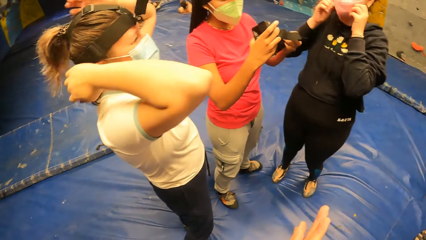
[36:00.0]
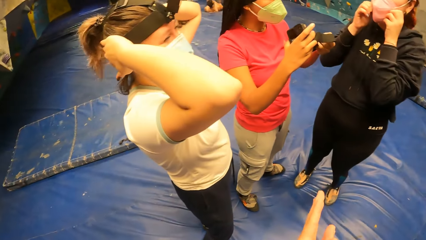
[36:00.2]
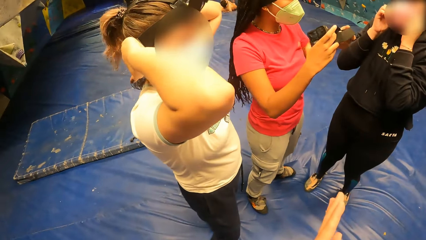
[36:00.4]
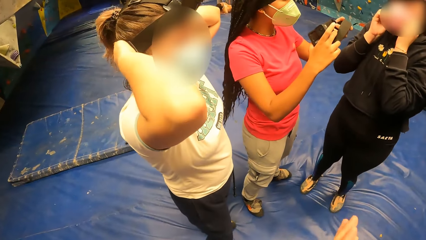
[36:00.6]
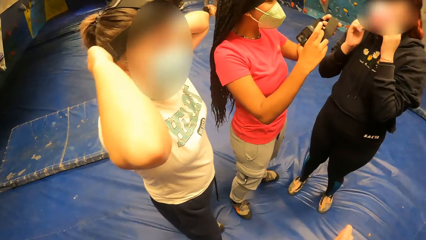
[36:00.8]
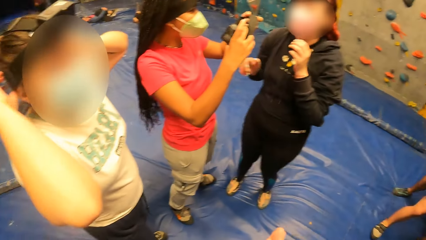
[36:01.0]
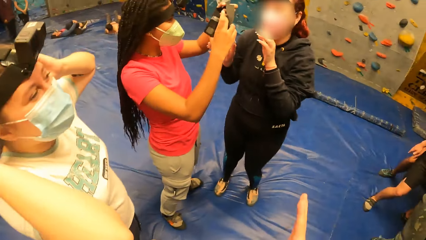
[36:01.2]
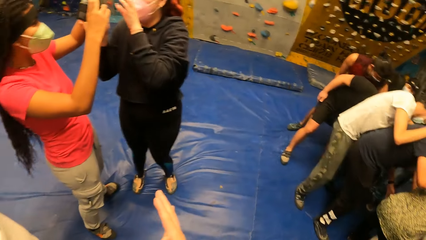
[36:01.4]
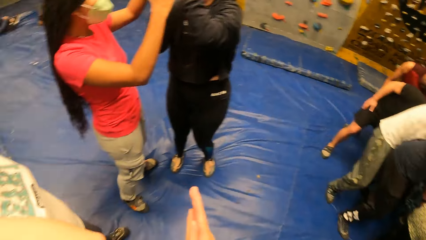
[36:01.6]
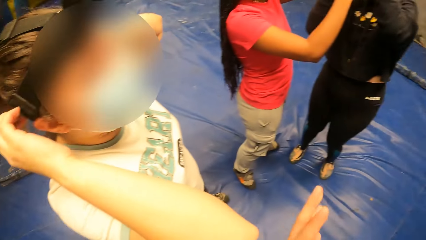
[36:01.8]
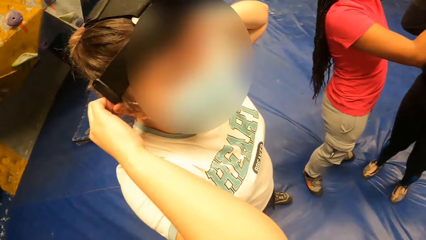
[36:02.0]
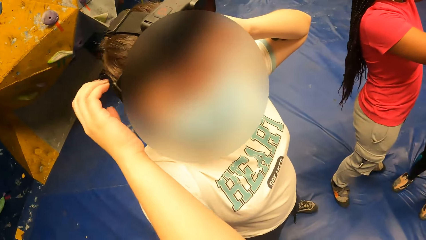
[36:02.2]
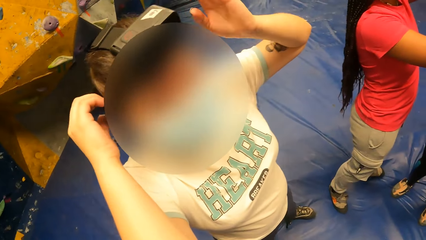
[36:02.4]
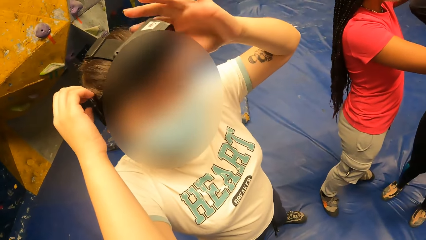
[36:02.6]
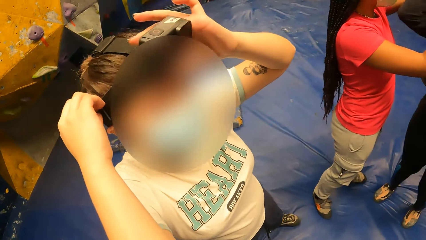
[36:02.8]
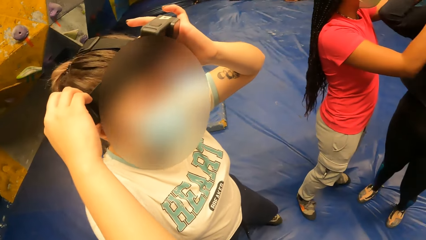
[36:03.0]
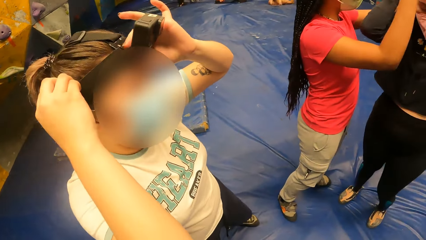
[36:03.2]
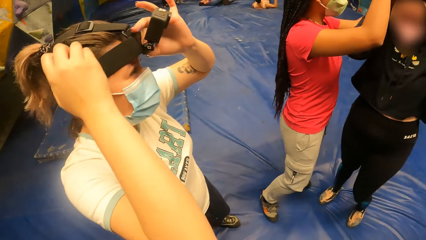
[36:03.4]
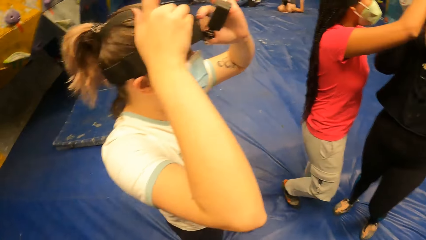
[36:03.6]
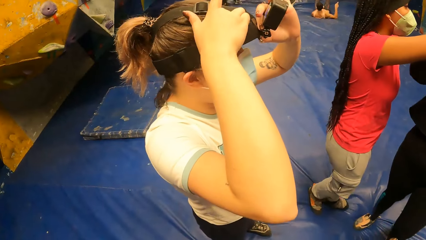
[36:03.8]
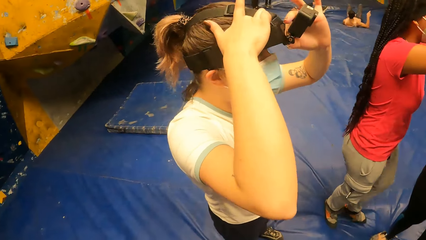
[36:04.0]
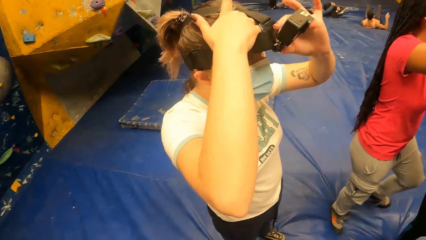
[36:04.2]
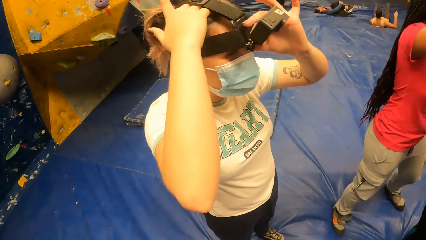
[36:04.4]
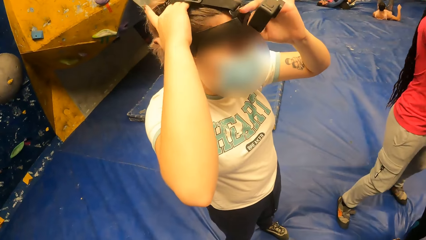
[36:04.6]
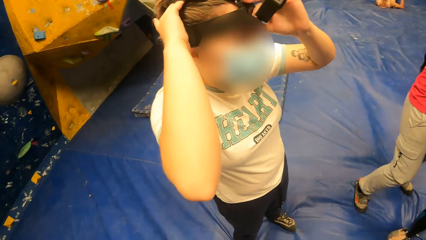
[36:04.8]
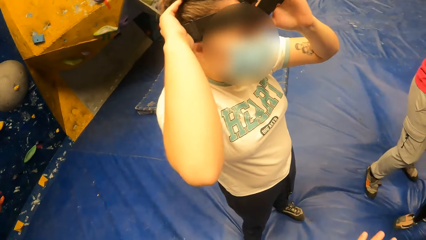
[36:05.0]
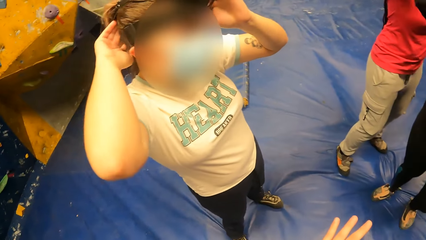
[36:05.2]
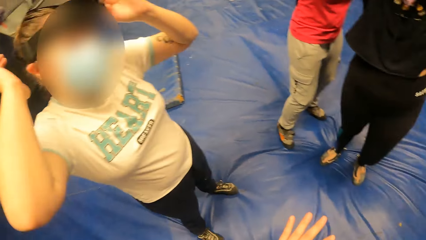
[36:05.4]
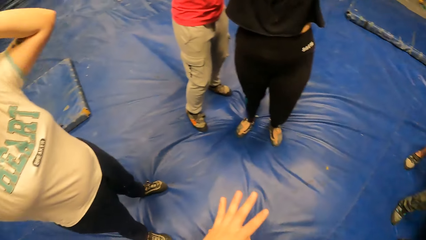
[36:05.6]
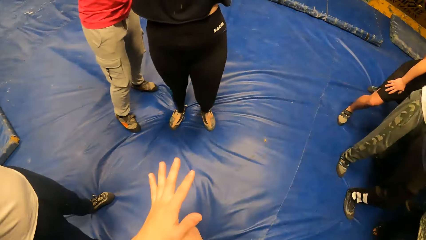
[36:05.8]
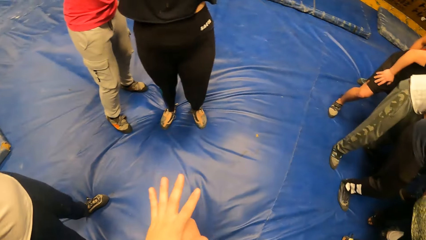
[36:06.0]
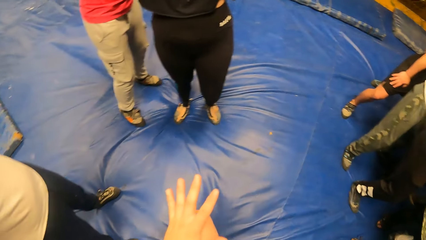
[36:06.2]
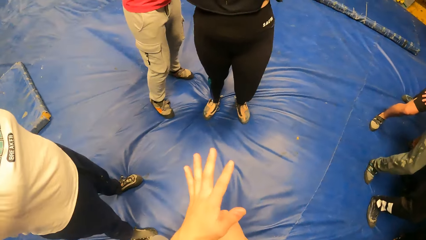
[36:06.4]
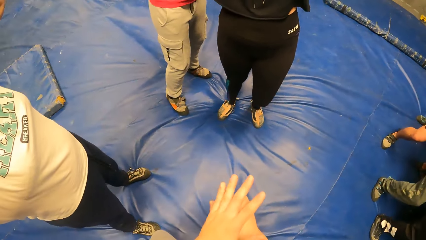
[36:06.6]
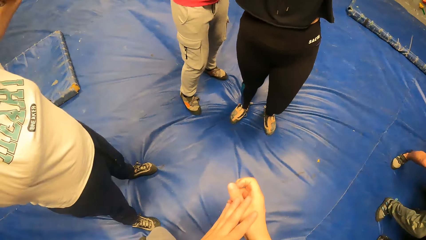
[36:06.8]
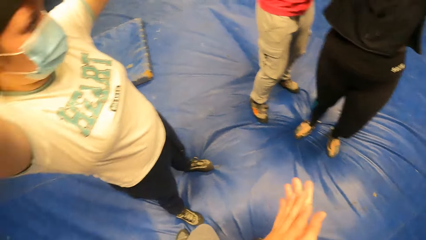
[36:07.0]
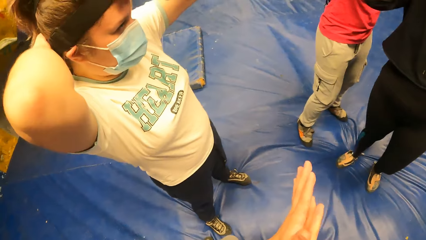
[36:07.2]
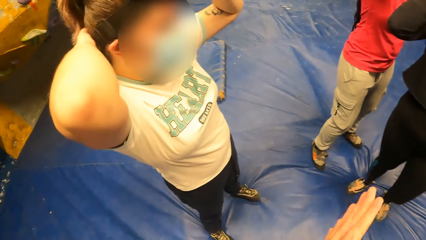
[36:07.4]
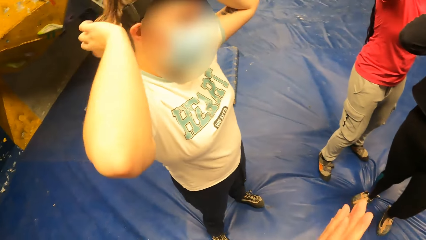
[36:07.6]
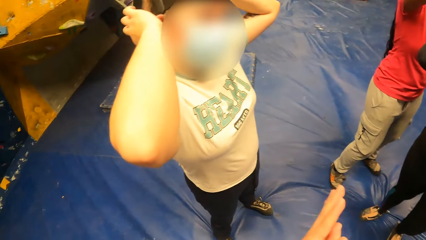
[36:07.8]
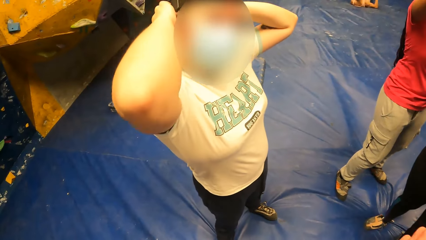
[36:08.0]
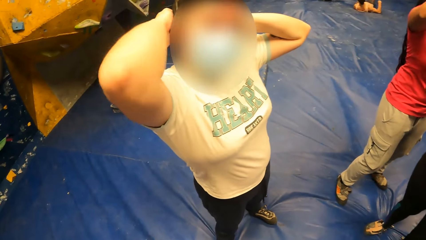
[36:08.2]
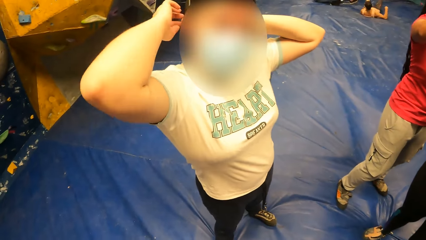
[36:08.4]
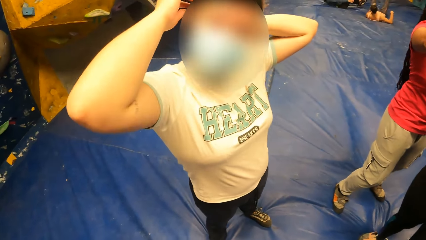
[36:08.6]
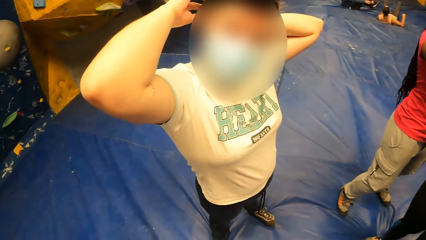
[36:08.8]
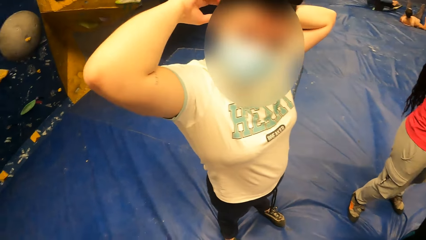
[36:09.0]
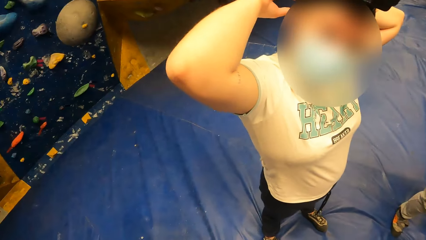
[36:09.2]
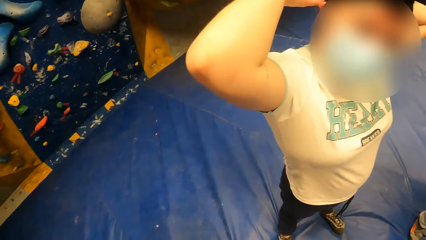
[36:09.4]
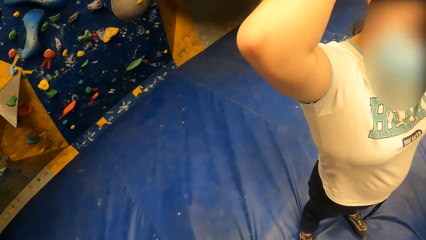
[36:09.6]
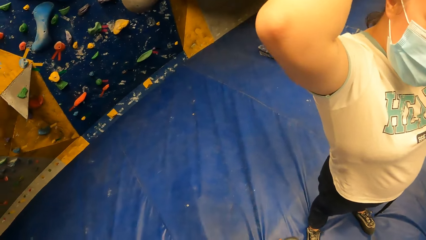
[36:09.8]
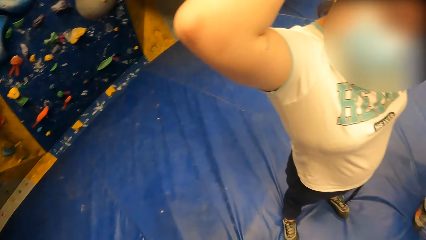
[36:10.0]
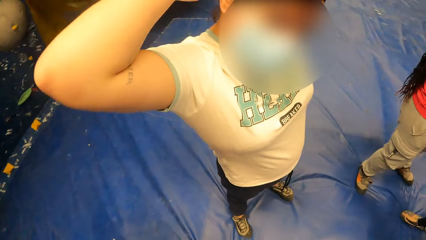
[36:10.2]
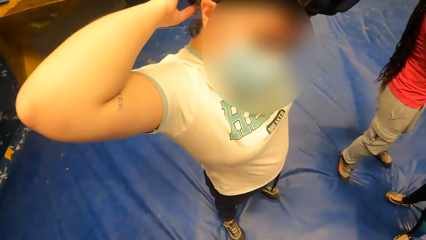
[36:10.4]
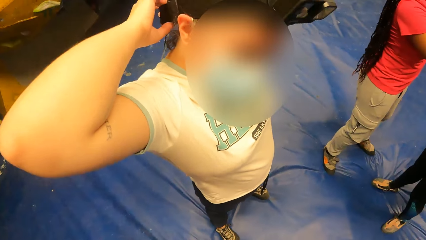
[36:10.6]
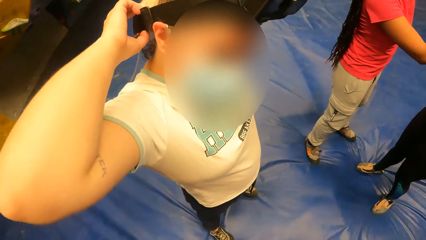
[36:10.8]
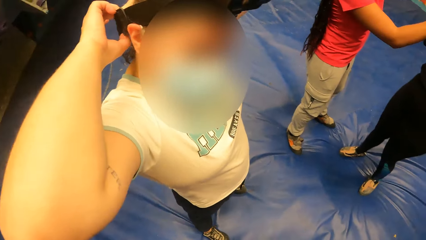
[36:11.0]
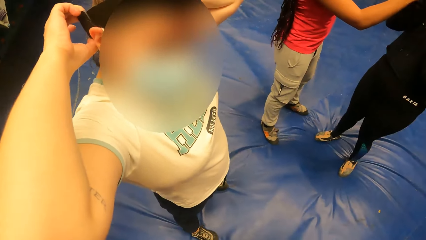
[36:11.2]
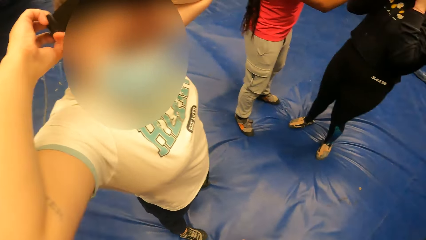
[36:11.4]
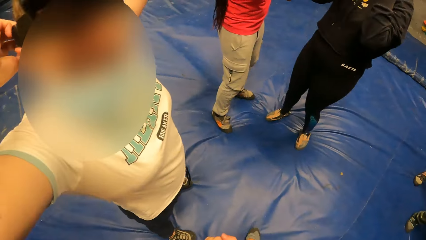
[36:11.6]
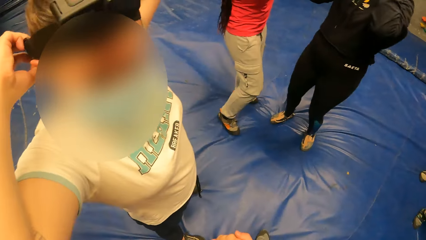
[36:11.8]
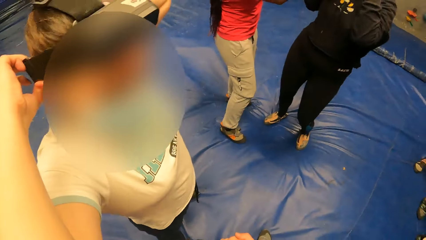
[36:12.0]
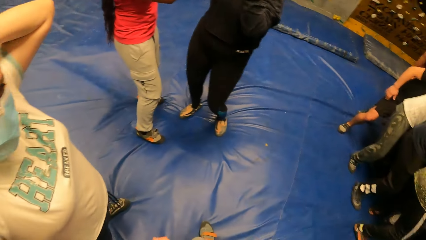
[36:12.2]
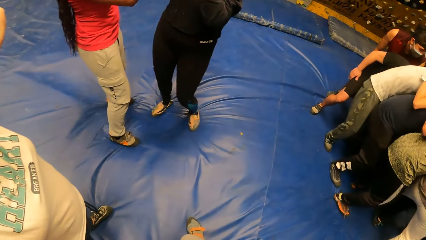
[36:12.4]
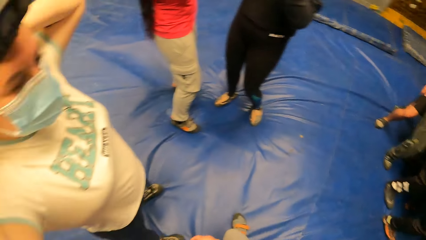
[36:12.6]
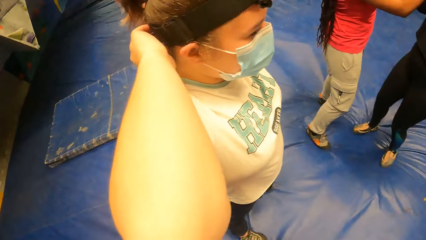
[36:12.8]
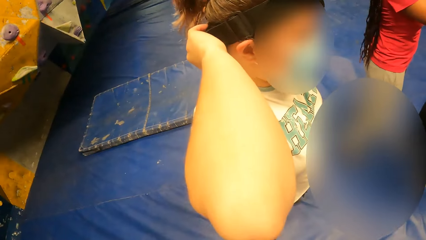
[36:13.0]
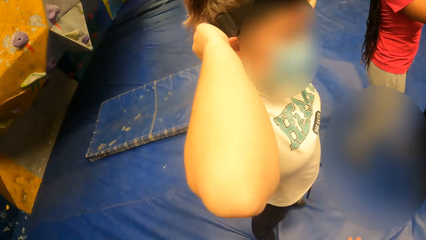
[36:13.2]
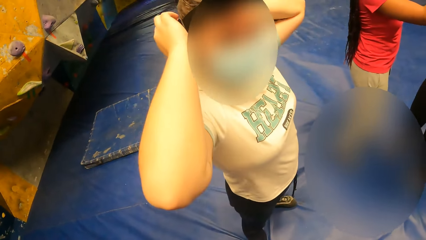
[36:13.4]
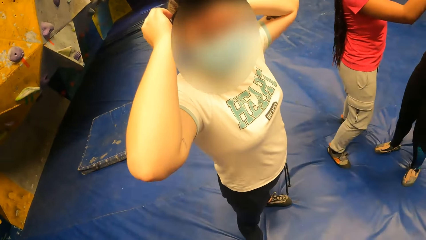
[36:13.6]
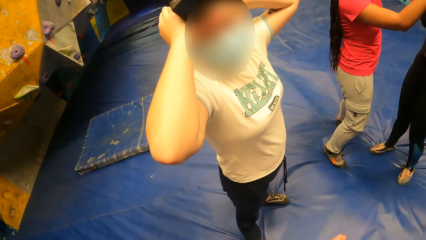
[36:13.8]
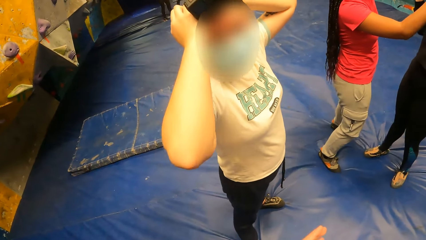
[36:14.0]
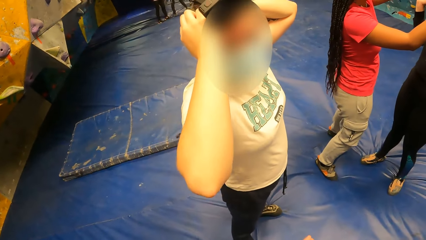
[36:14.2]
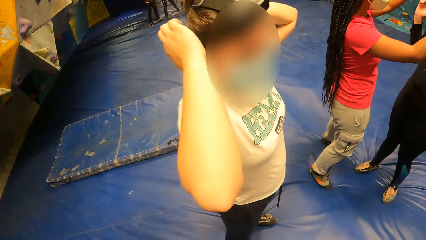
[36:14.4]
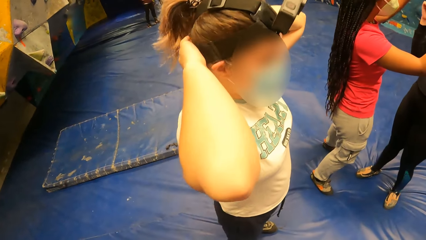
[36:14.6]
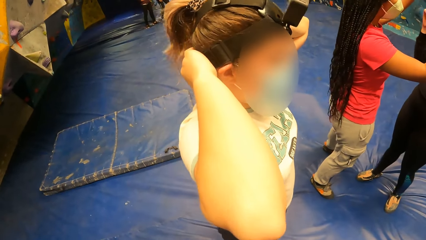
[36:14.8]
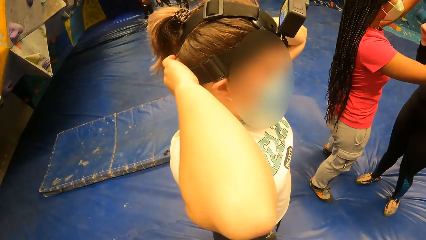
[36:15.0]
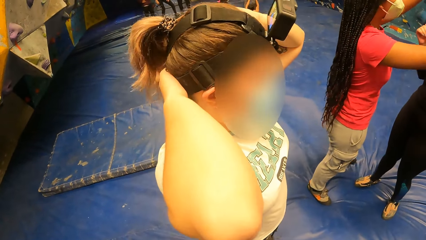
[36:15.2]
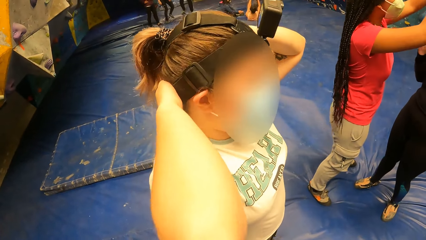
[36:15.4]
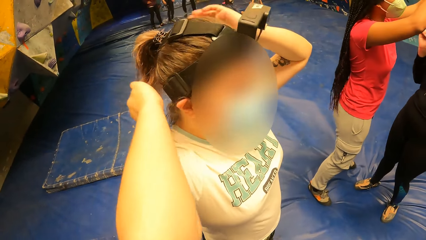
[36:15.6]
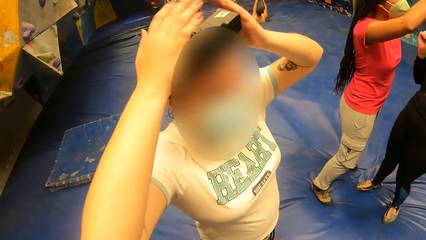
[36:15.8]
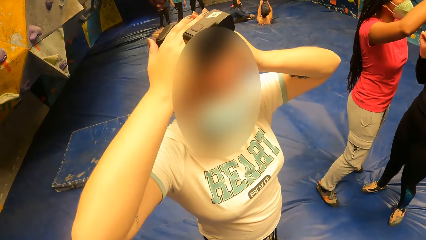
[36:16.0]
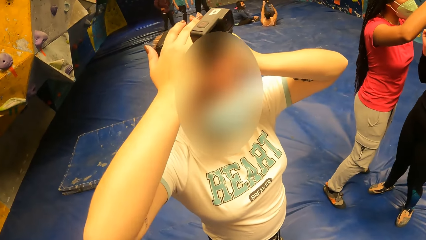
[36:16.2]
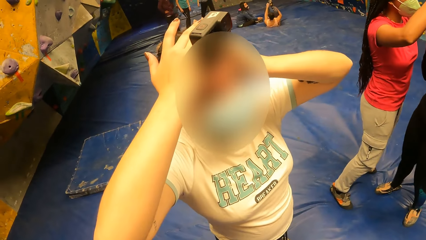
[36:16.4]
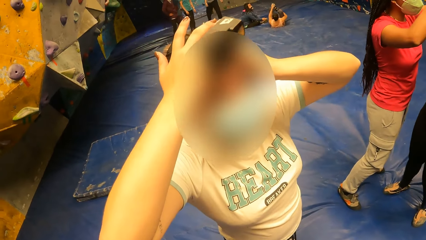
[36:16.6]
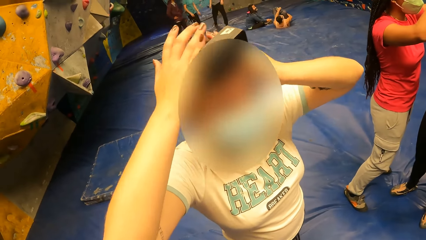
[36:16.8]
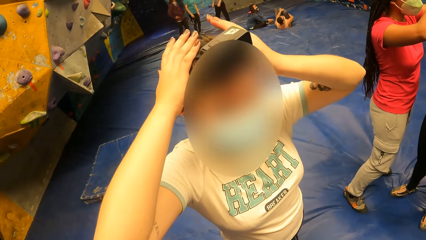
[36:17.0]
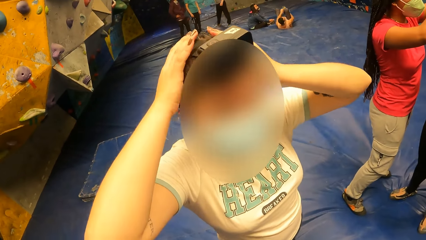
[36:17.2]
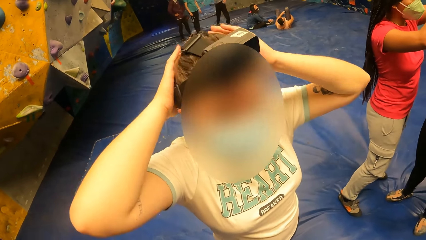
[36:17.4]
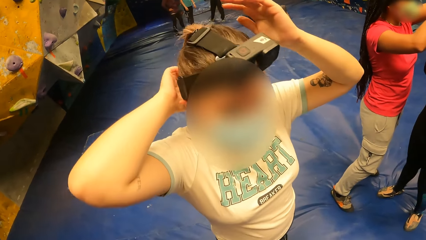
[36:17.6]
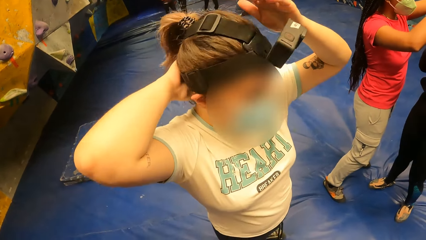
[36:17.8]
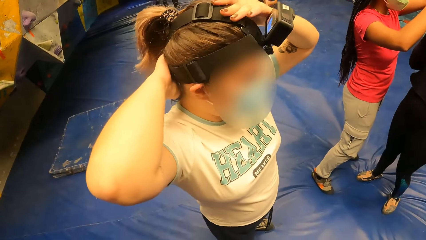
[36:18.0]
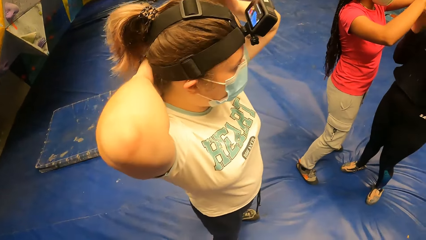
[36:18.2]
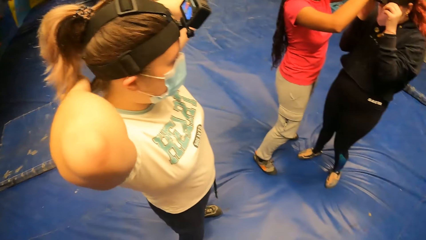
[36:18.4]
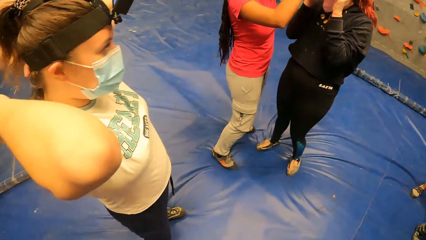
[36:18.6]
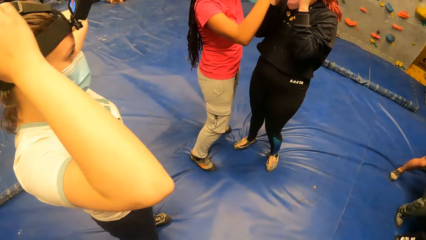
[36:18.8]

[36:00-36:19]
A woman interacts with the camera wearer. The woman adjusts her camera. The camera wearer looks at the woman. She stares at her hands. She rubs her hands. The woman adjusts a camera belt. The camera wearer looks at the woman.
